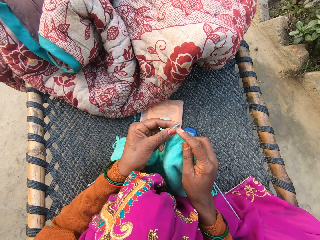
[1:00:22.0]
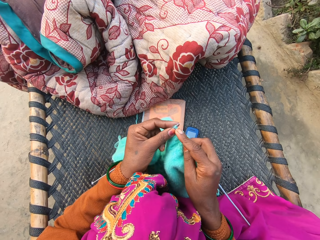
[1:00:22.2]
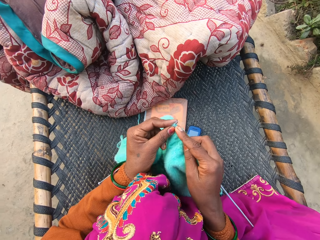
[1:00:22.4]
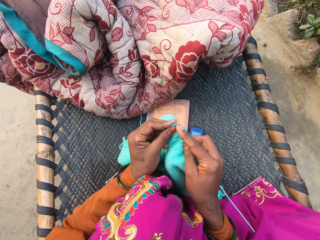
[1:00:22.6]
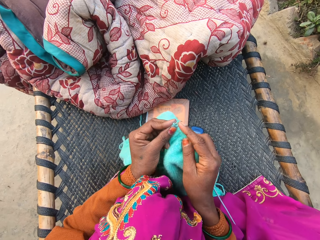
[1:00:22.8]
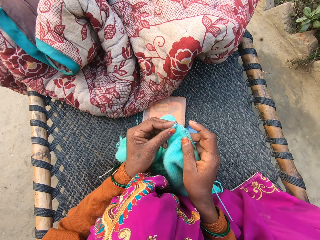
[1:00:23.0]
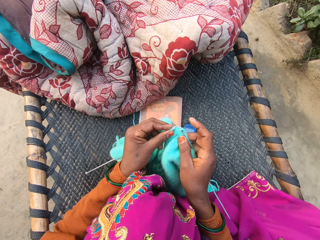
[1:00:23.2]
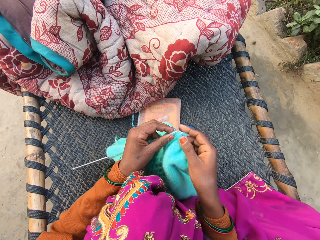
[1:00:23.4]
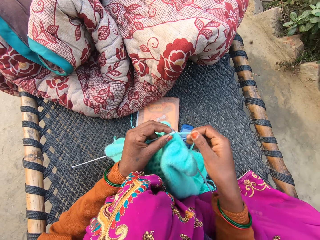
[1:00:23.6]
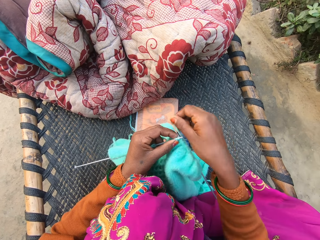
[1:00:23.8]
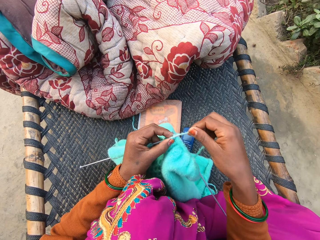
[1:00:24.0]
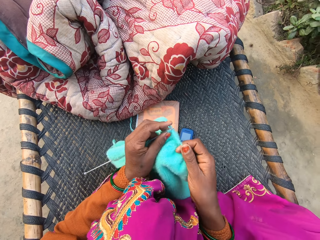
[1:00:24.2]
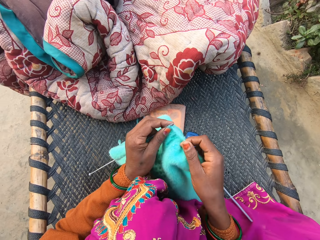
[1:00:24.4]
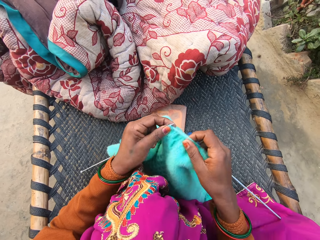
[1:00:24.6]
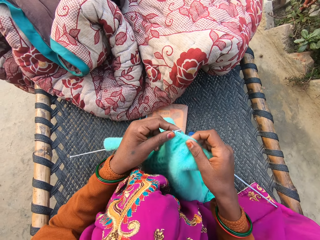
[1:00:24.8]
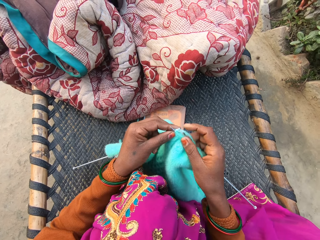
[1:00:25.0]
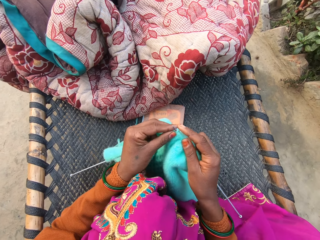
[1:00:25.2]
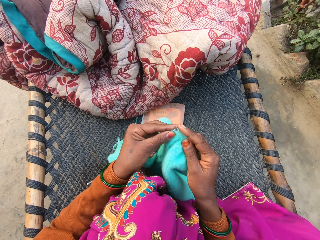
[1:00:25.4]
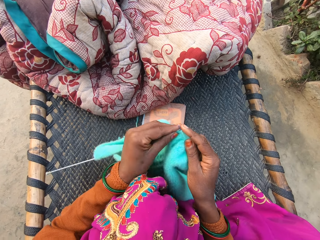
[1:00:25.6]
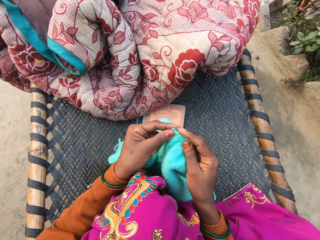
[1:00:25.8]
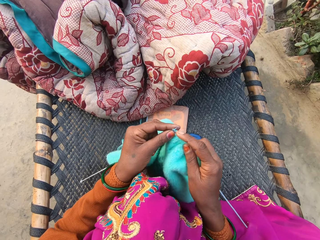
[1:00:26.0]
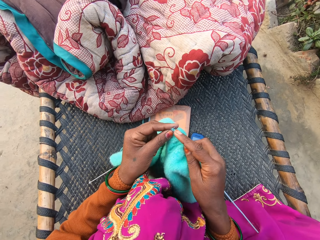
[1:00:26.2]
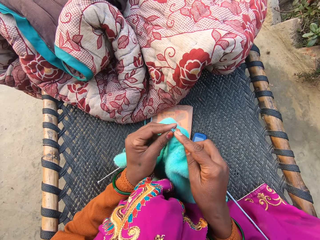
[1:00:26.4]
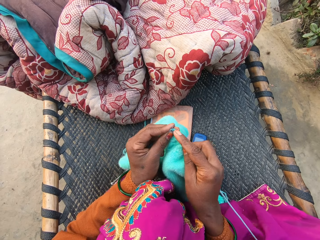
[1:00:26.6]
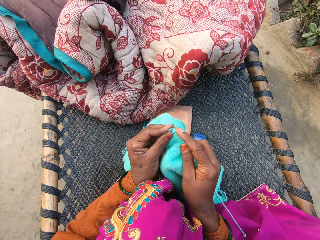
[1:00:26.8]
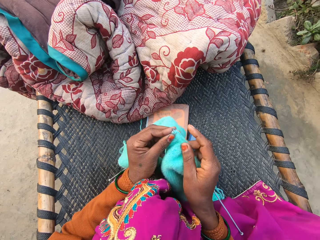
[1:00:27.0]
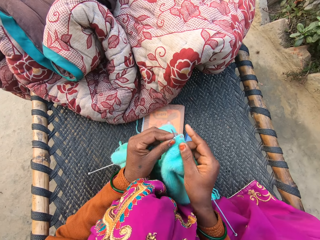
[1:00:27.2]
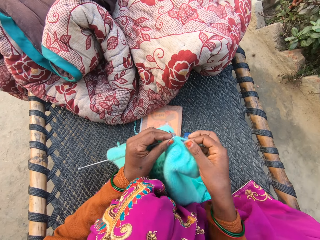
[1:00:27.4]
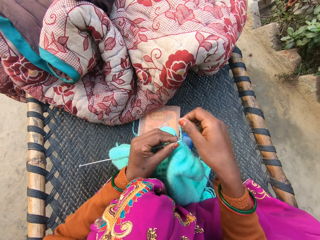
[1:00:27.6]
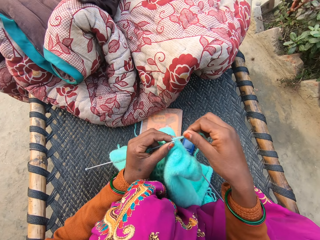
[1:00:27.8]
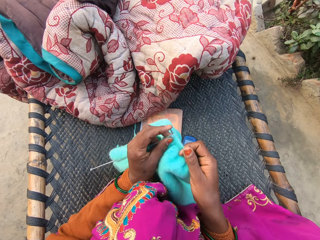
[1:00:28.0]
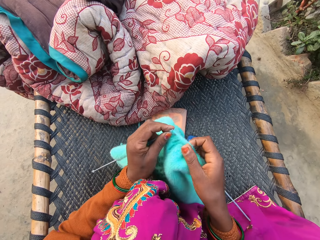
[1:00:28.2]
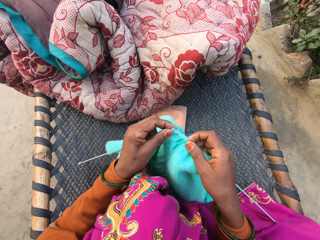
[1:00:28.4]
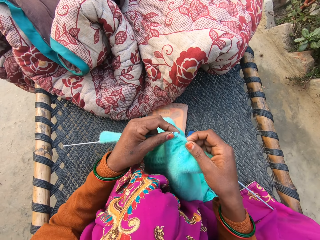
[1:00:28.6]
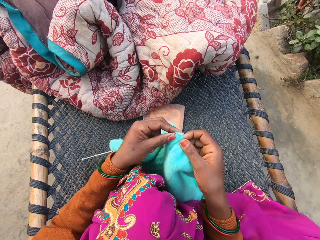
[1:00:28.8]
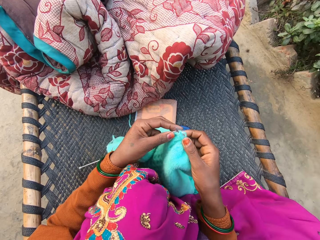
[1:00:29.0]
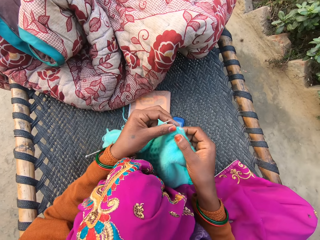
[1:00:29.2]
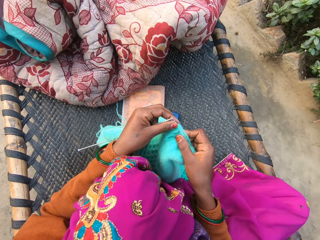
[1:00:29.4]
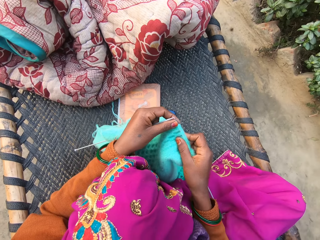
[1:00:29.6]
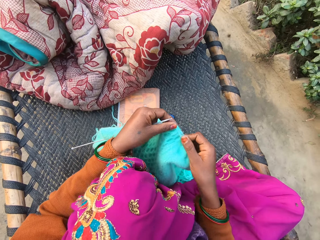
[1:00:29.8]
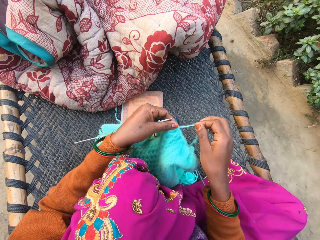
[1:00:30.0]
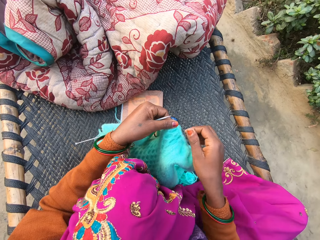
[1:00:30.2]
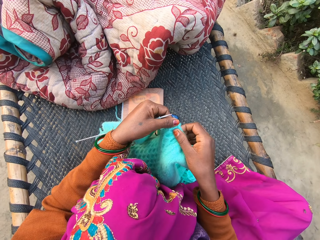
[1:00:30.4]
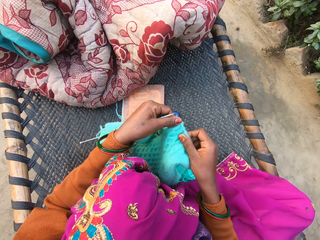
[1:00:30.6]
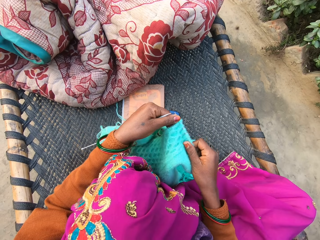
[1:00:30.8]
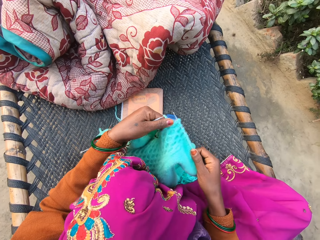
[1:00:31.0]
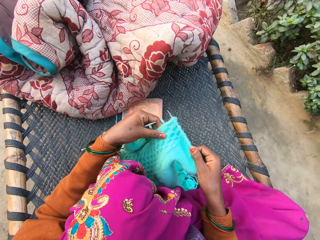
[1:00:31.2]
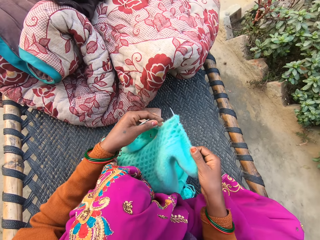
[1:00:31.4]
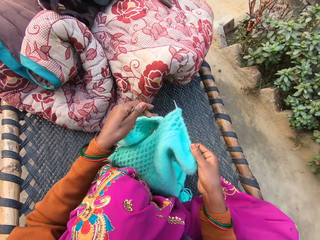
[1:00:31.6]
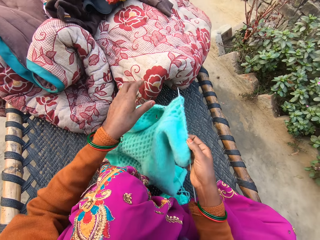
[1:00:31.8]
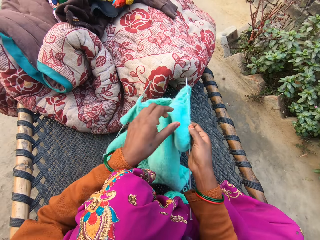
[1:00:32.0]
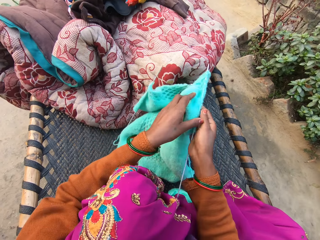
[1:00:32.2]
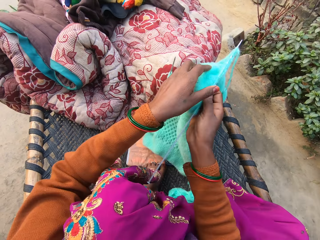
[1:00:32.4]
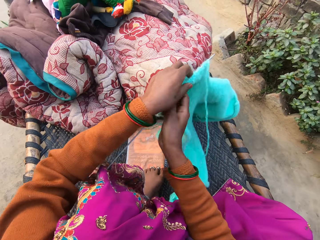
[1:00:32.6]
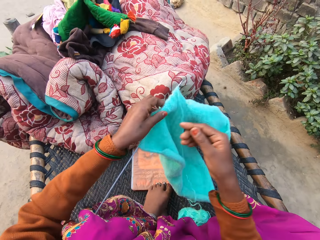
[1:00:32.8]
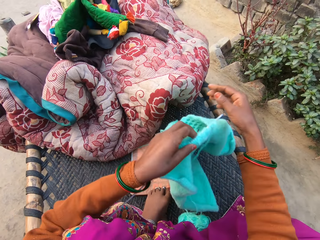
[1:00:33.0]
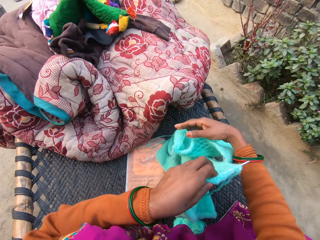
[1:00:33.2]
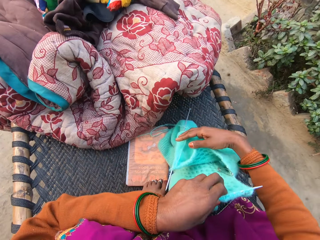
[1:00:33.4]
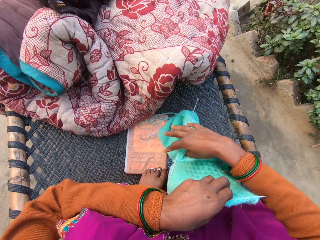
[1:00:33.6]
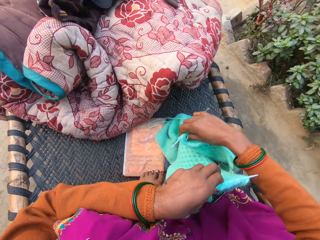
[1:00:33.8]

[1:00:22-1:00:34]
The camera wearer turns a round thread. They knit a woolen cloth. They turn the round thread. They knit the woolen cloth. They pull the woolen cloth. They adjust the sweater in both hands. They hold the woolen cloth.

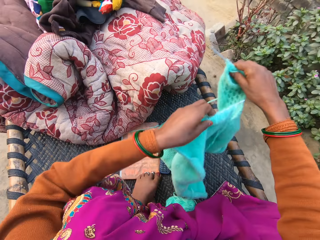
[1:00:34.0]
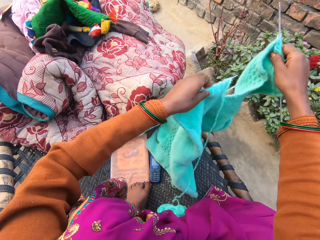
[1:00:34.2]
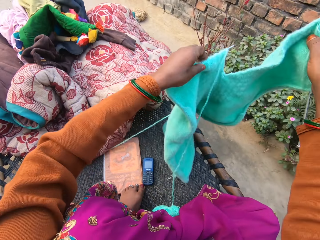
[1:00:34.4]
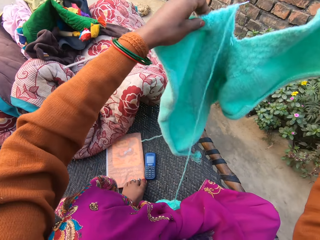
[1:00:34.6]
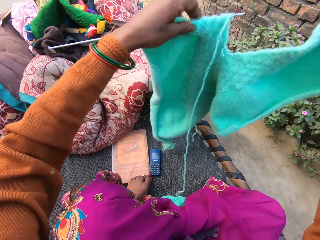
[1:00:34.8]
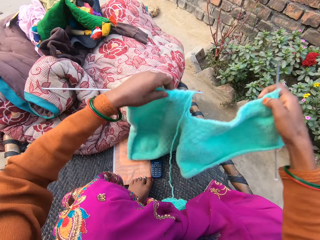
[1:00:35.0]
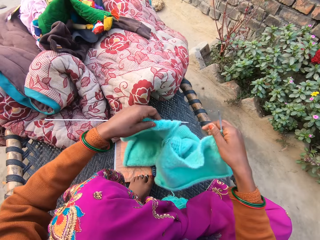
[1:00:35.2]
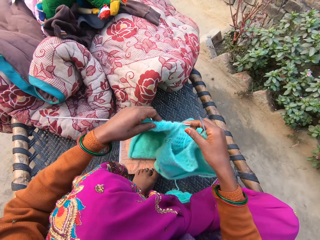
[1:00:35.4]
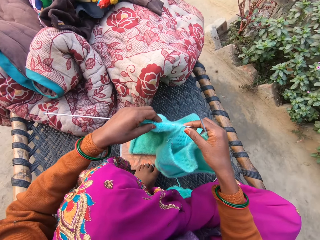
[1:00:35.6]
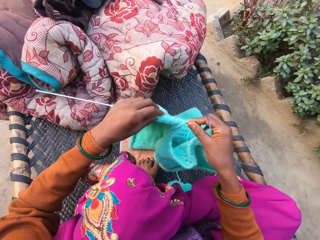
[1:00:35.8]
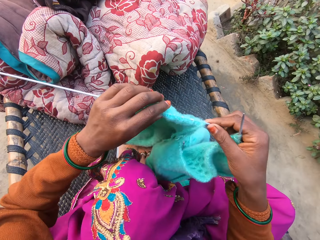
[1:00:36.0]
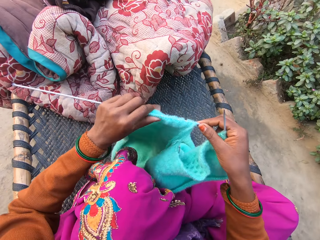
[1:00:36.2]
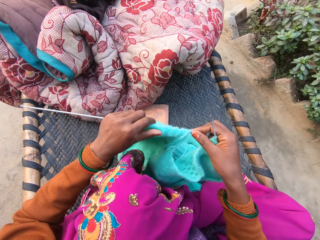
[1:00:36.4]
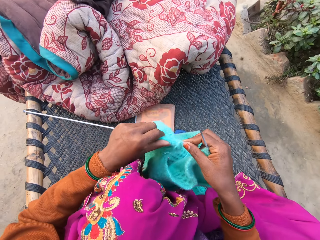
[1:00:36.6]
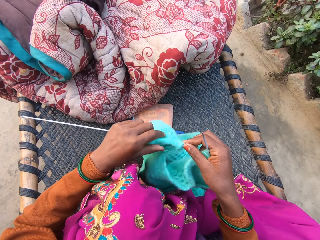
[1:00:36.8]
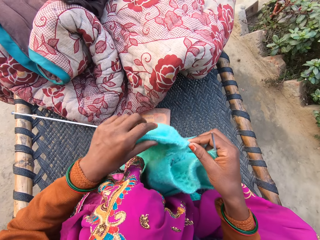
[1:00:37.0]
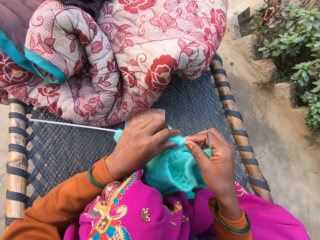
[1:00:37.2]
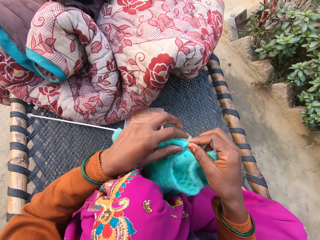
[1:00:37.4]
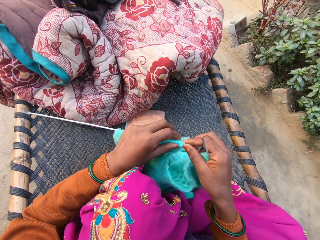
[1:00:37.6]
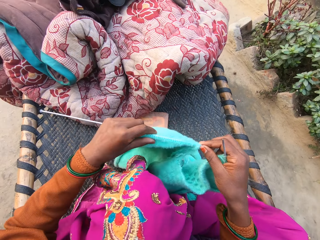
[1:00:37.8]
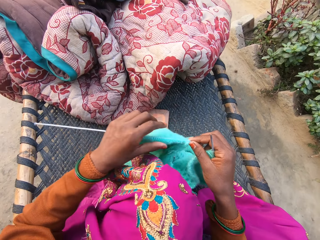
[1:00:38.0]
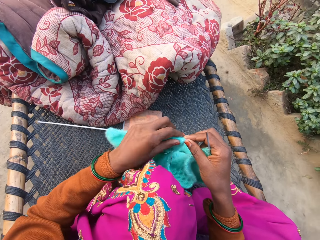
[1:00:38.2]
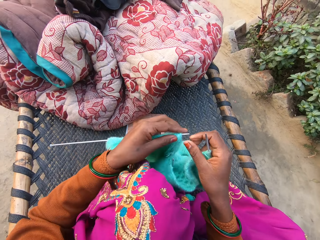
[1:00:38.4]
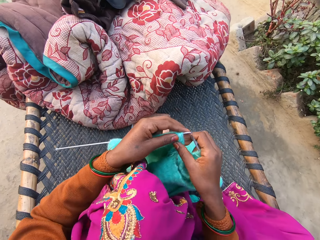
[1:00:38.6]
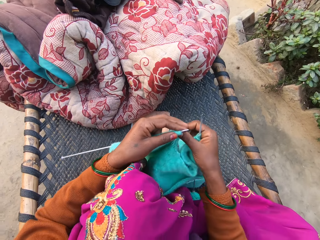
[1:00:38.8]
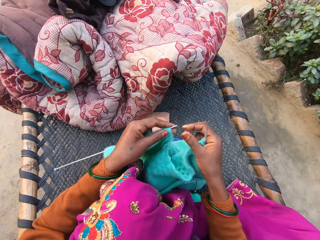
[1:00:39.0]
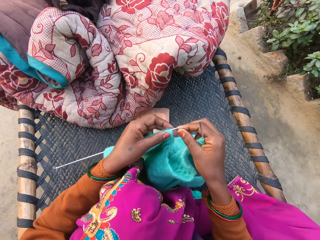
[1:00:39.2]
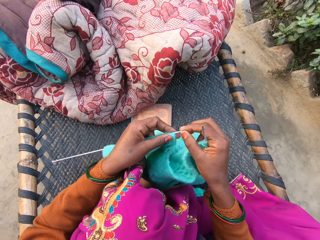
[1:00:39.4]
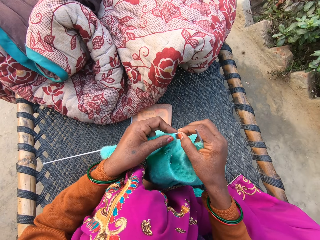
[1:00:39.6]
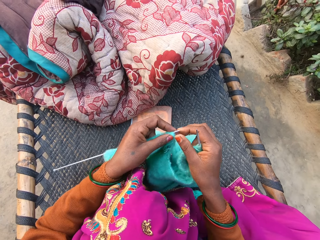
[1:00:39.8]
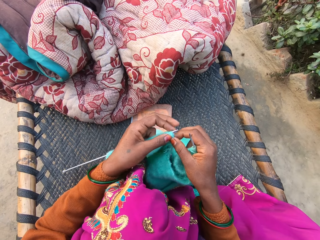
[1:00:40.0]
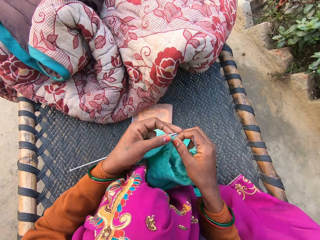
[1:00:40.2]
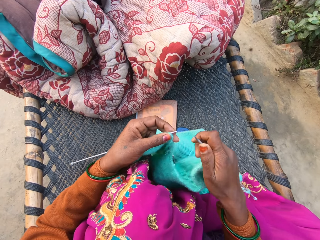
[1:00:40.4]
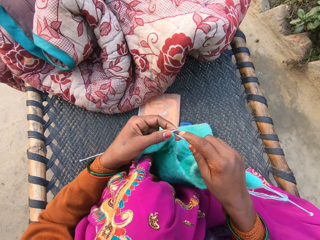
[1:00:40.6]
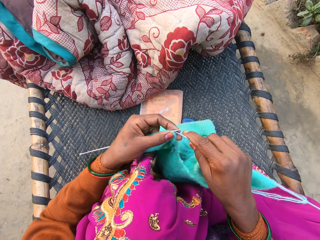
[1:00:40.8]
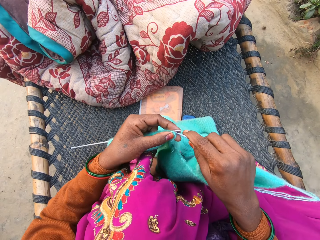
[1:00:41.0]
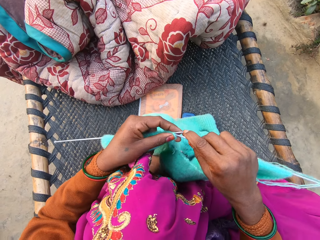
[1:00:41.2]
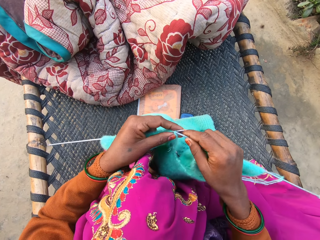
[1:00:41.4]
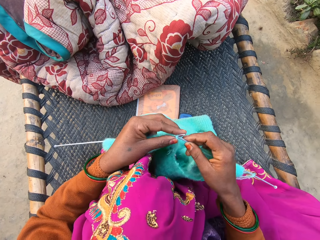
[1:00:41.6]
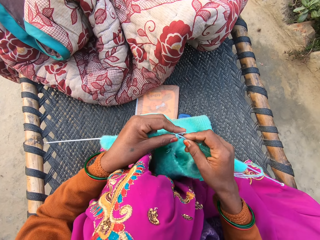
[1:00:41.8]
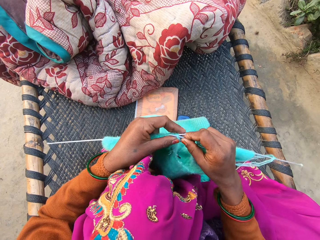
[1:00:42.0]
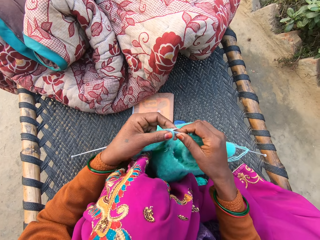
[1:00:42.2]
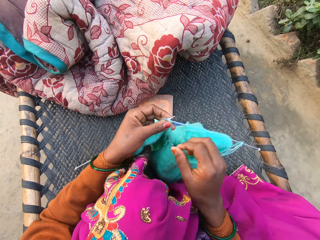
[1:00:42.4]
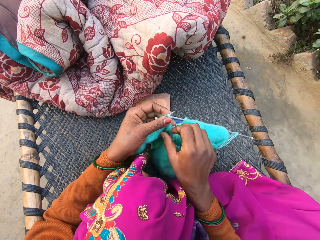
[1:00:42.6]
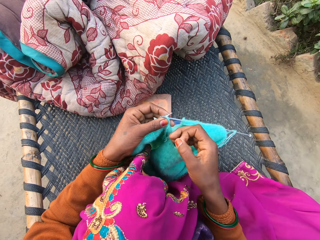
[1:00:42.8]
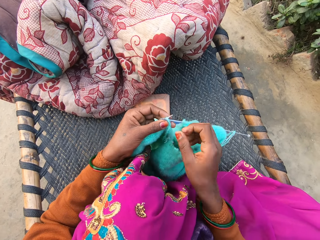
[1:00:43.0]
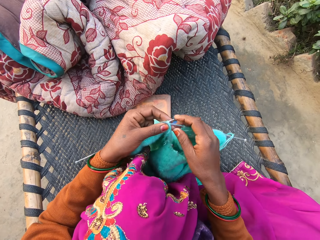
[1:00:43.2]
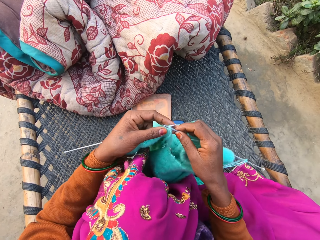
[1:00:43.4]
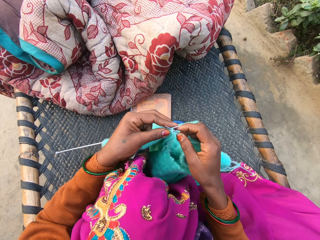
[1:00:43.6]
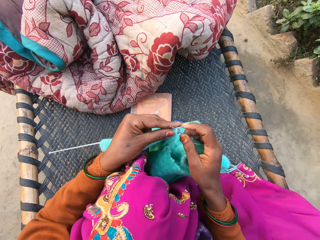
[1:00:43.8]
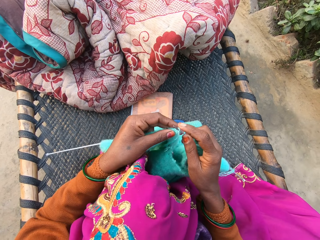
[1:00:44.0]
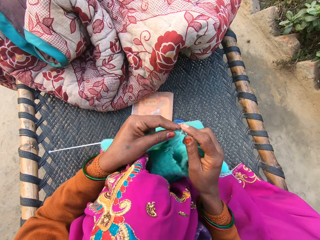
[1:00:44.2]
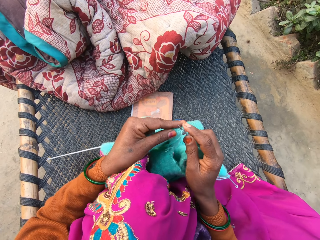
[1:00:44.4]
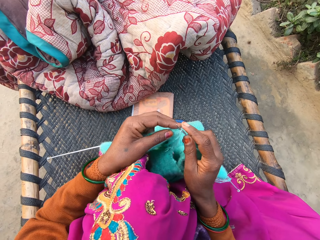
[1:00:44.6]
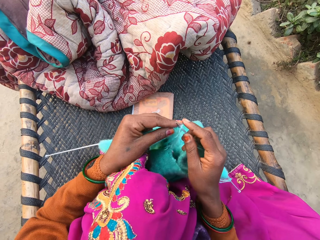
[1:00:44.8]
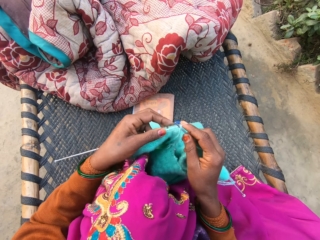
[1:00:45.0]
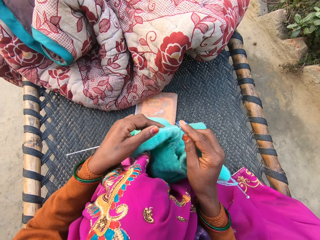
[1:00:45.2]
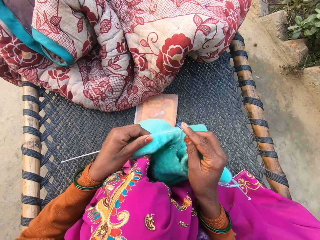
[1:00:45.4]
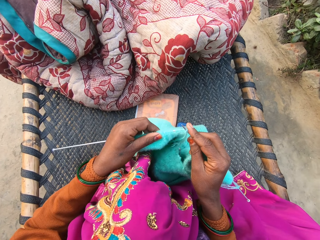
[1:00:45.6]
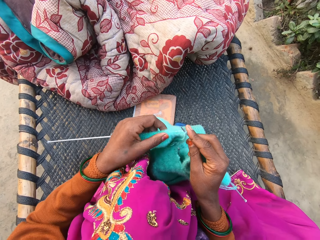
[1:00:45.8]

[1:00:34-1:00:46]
The camera wearer holds knitting needles. They lift a woolen cloth. They drop the woolen cloth. They pull the woolen cloth. They knit the sweater with the pair of knitting needles and wool in both hands. They hold a thread. They knit the woolen cloth.
